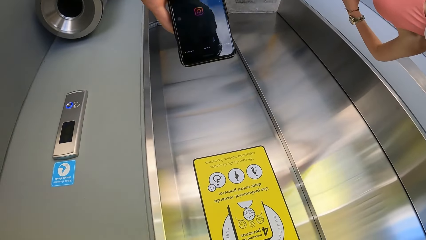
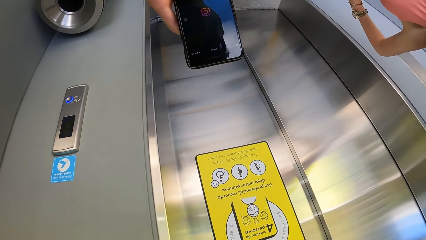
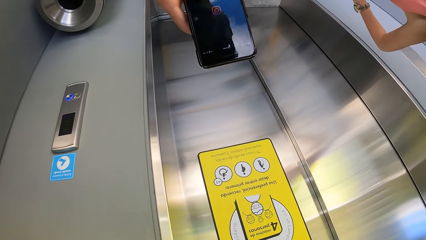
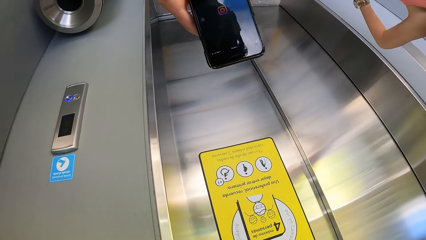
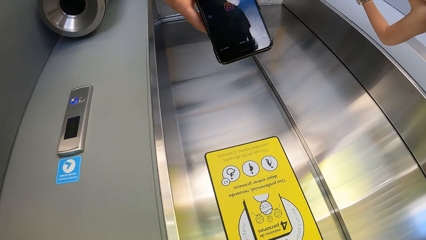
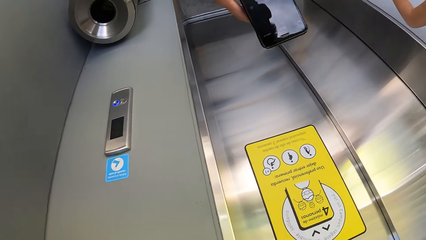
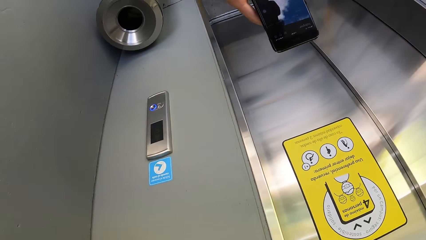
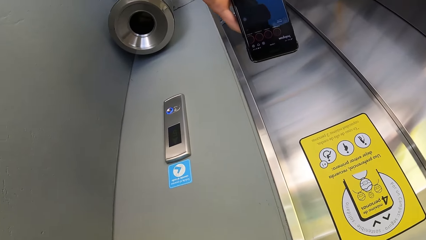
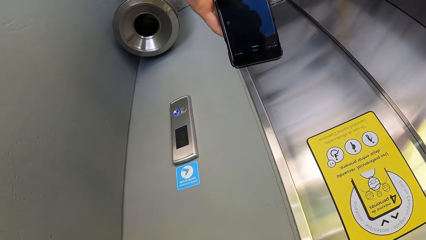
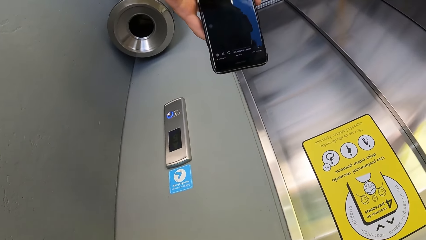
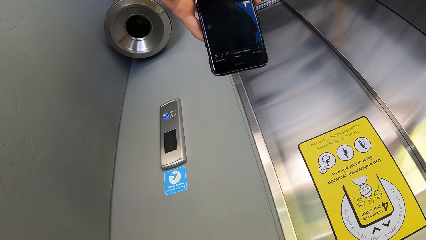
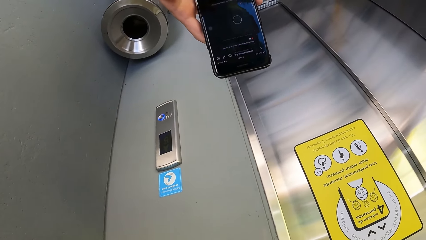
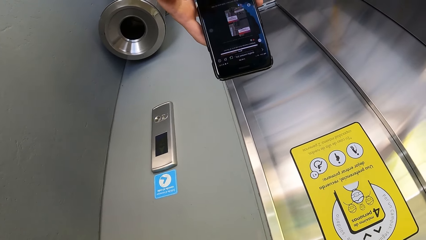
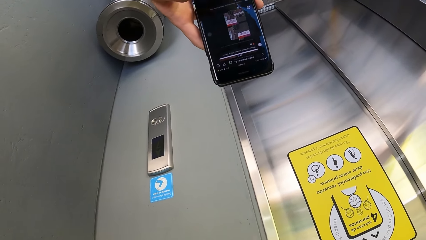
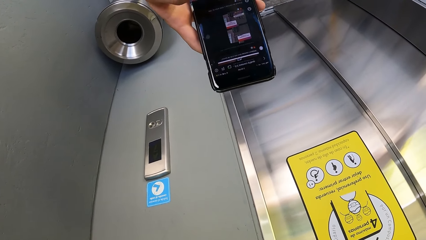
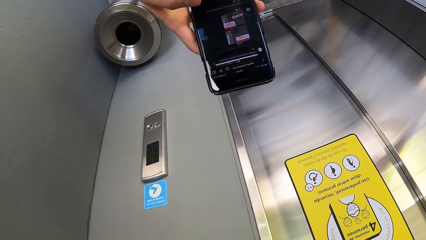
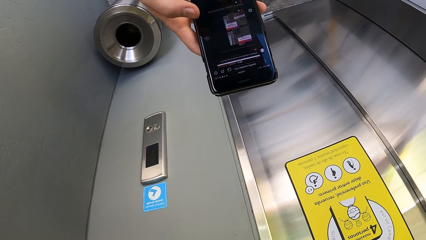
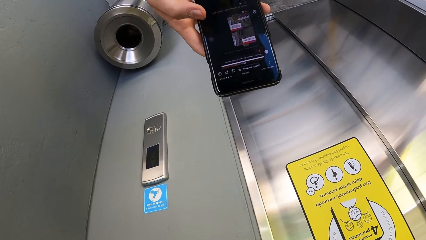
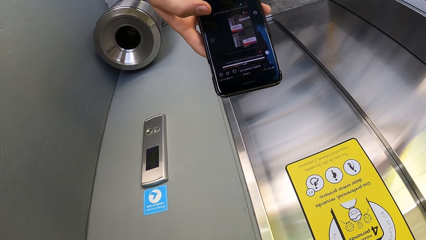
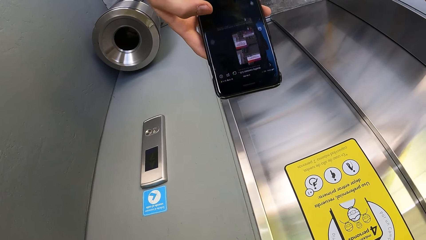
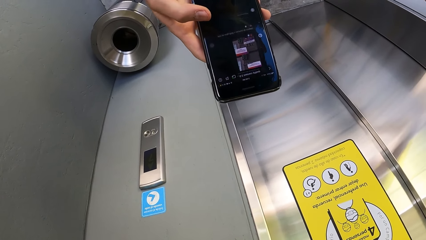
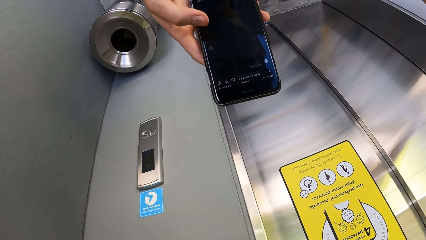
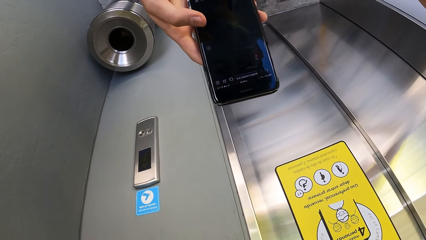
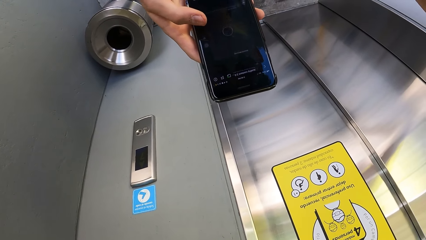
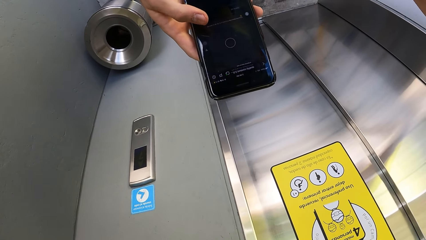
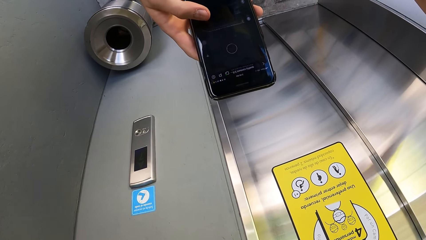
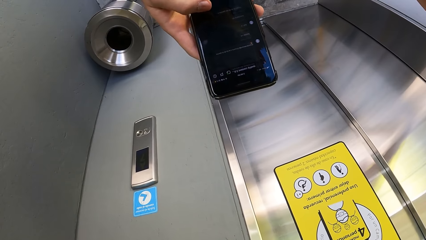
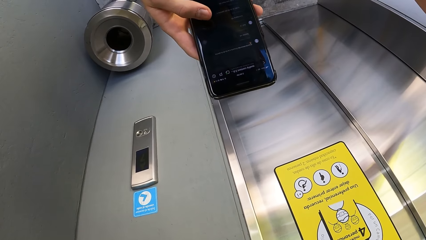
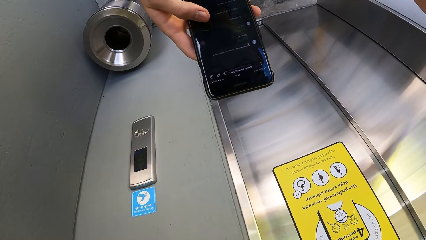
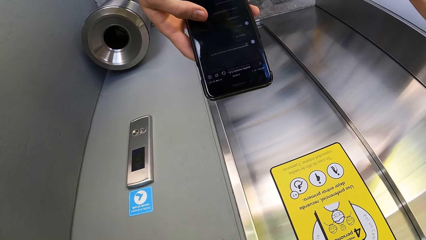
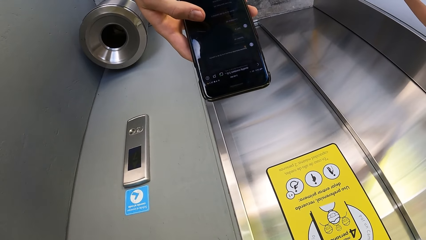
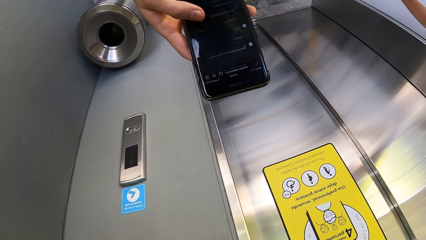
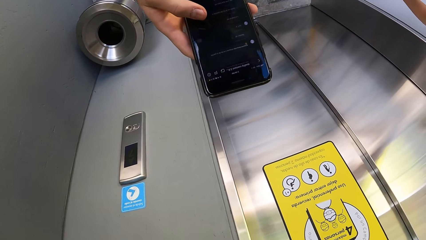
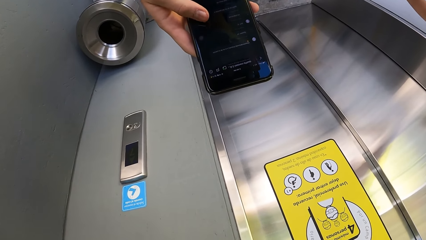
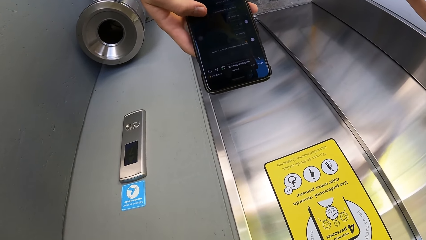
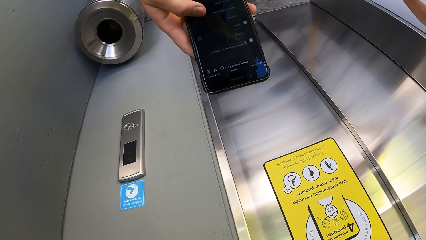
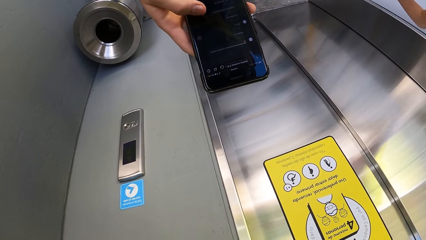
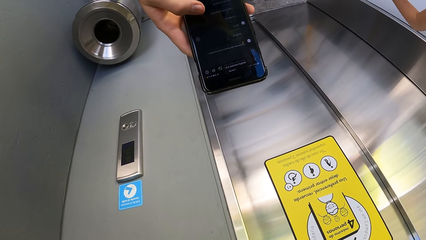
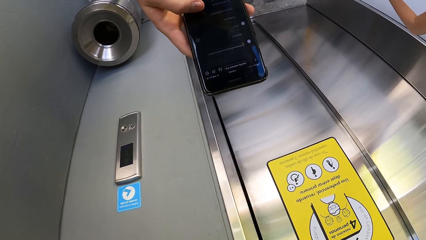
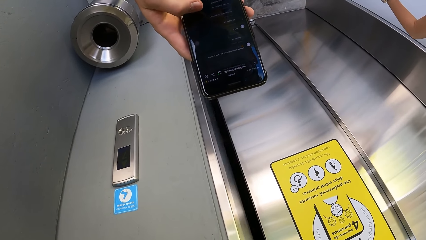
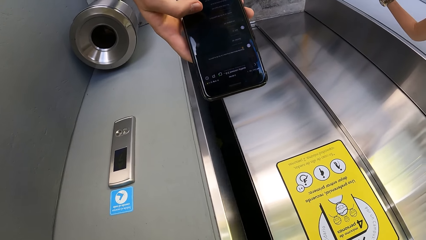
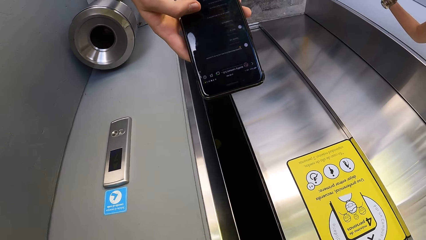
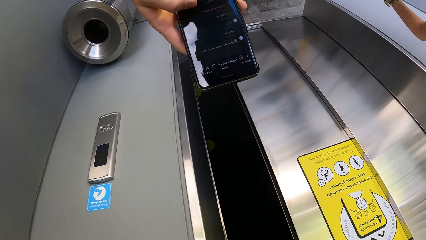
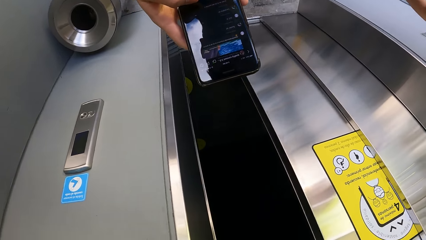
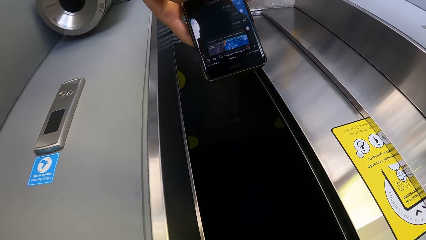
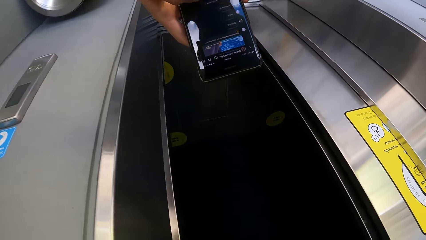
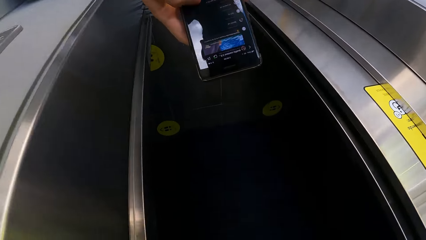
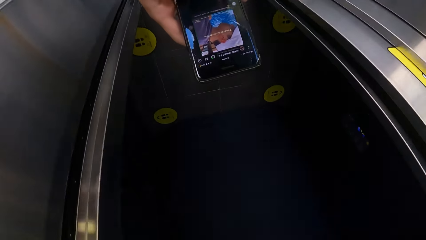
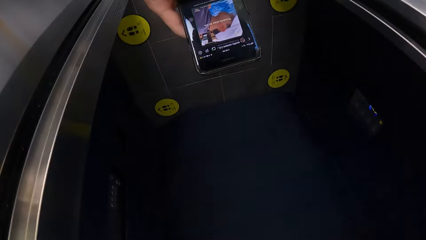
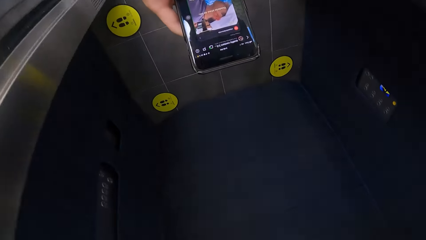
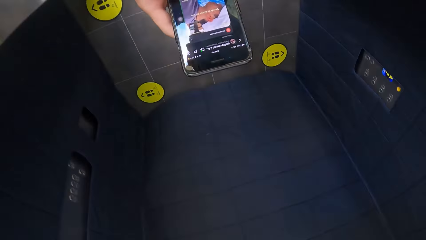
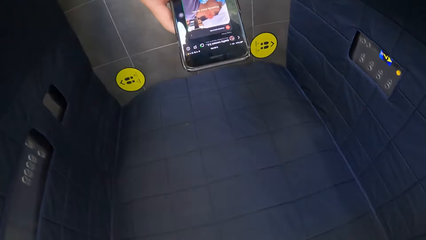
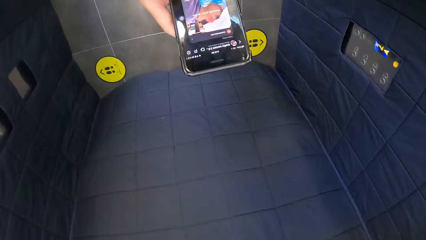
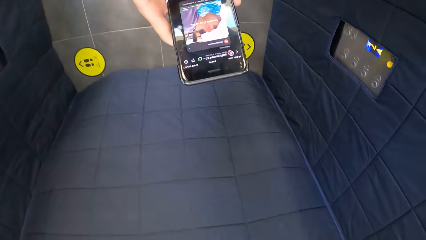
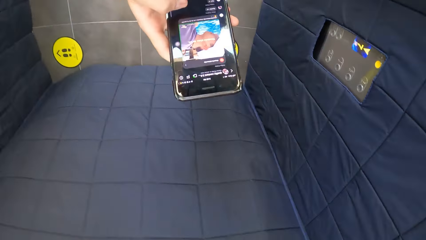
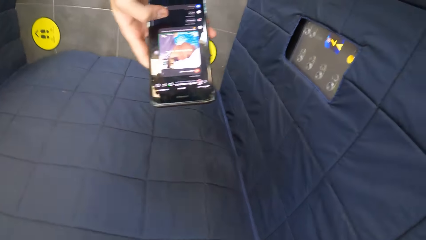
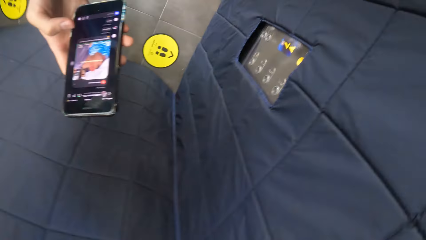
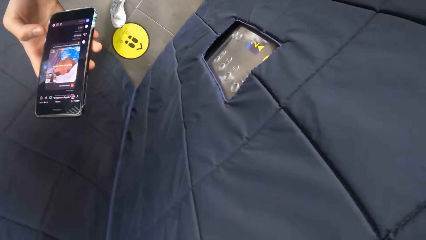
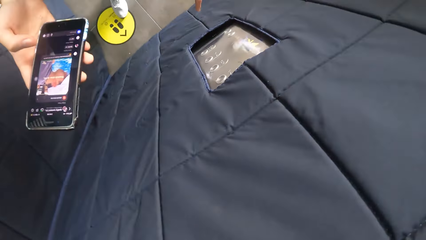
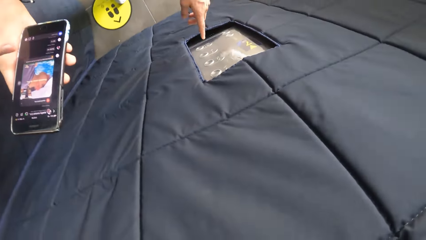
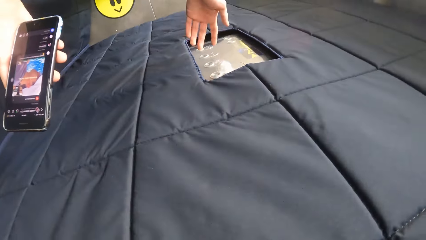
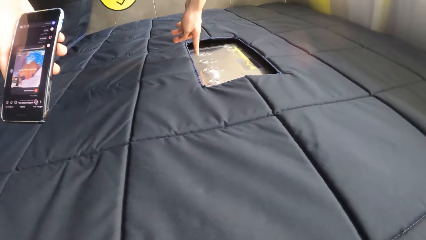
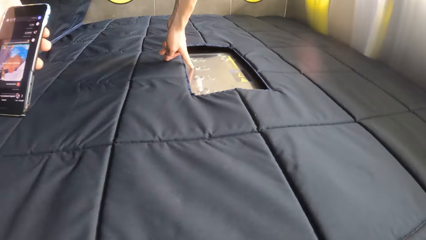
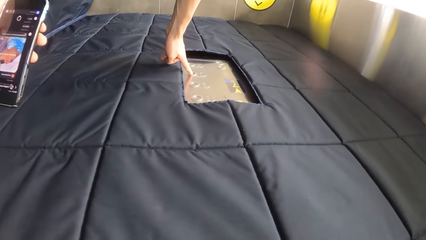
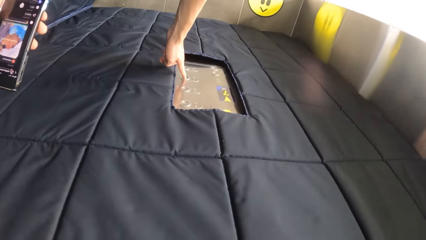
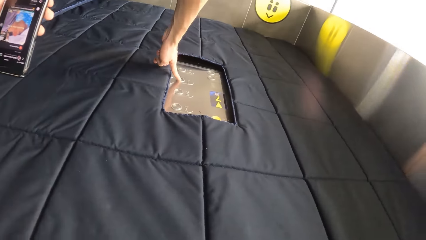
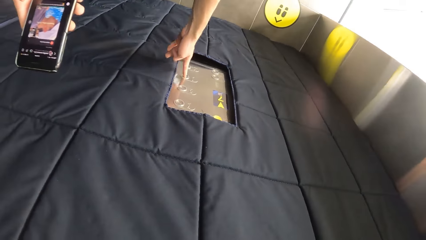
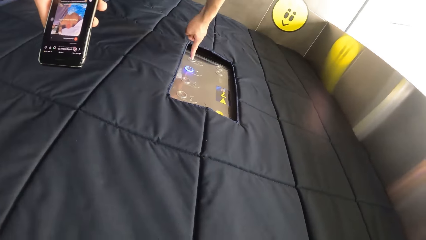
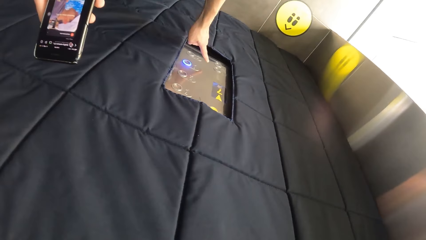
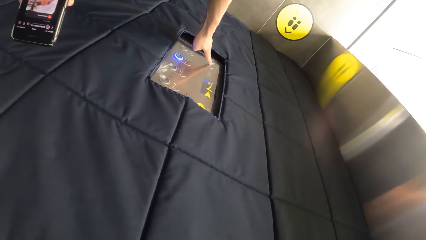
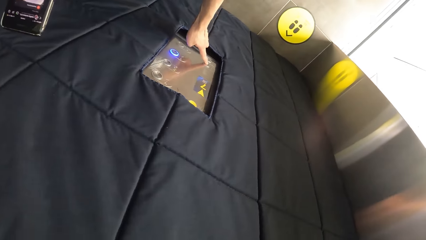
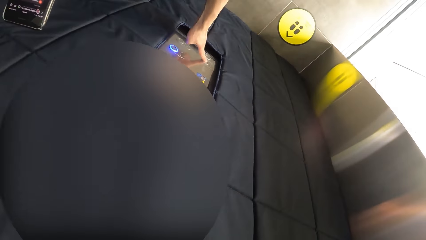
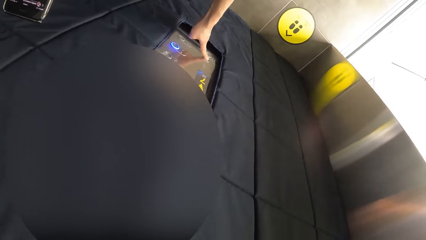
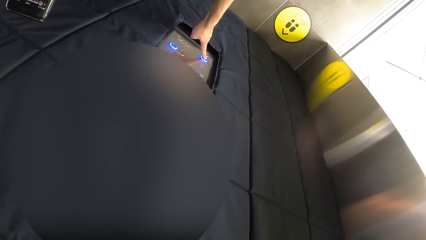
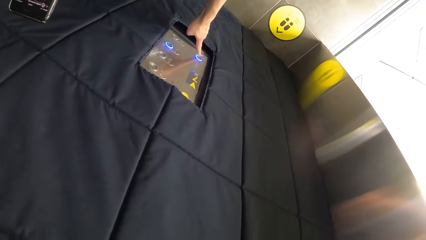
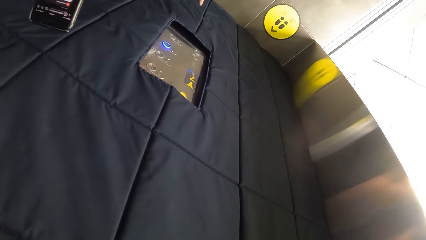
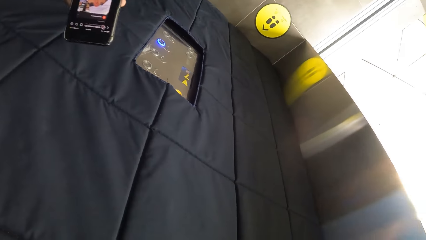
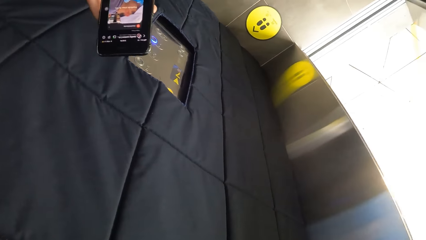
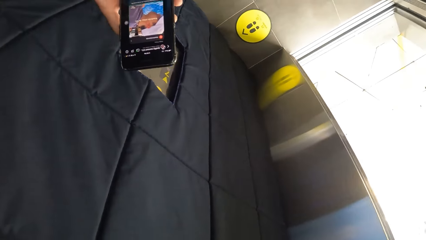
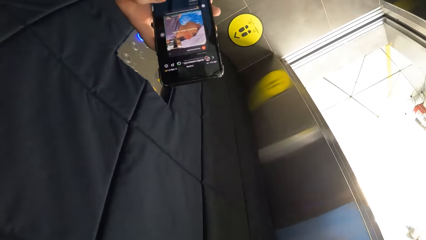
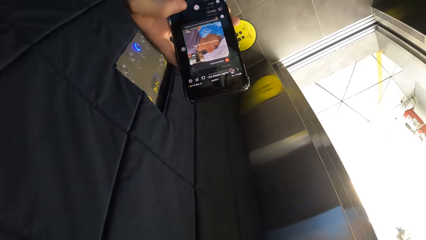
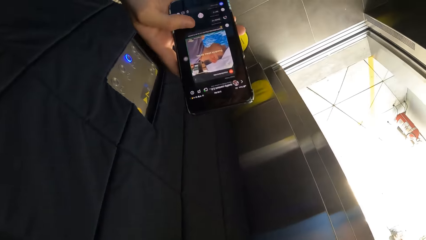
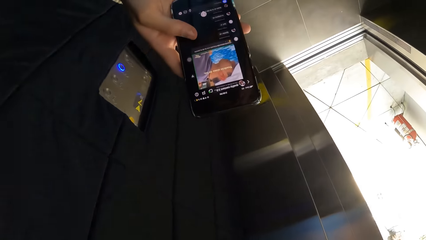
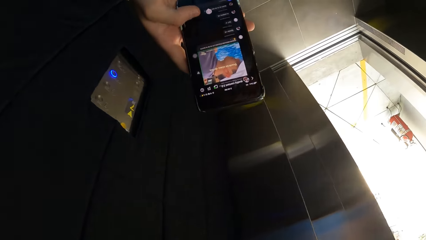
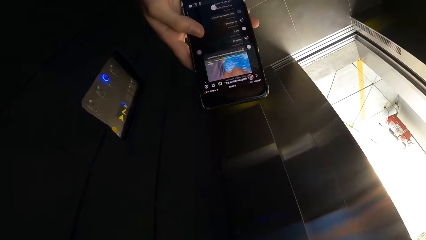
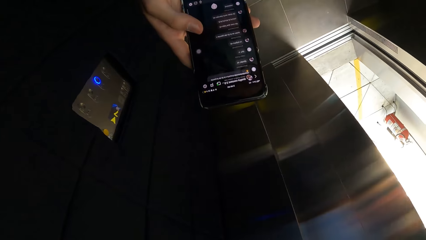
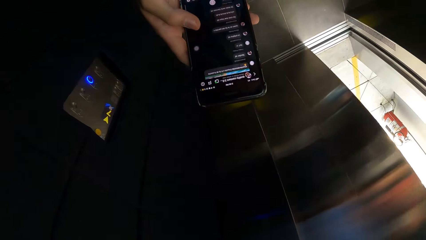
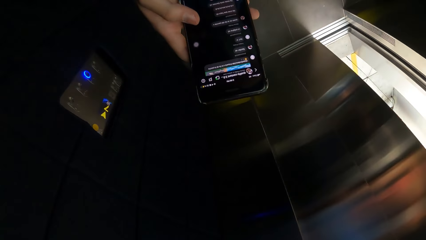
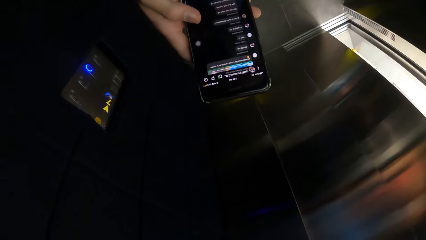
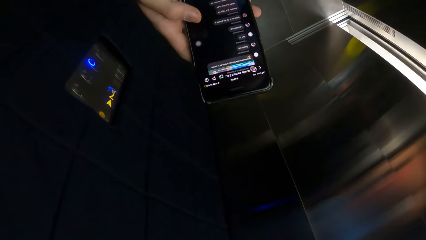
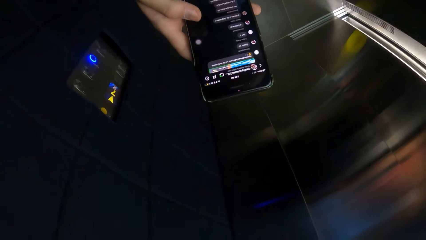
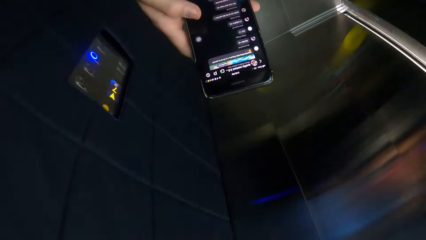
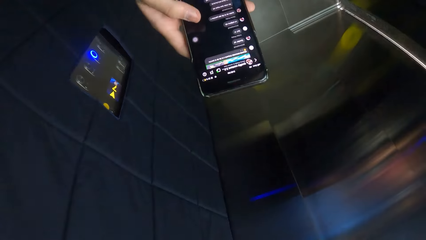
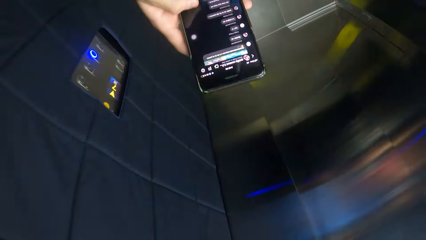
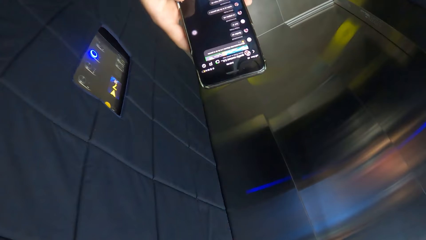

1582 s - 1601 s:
The camera wearer scrolls the phone. They enter the lift. They scroll the phone. They press the lift. They scroll the phone.
